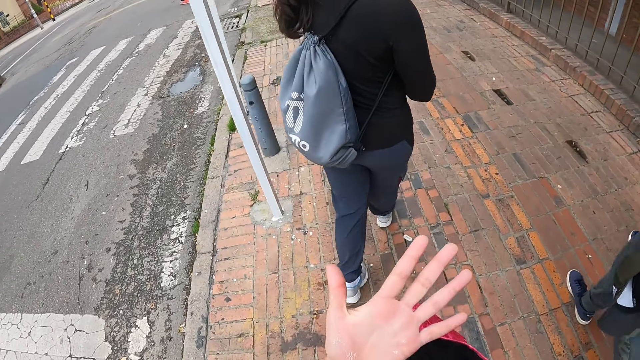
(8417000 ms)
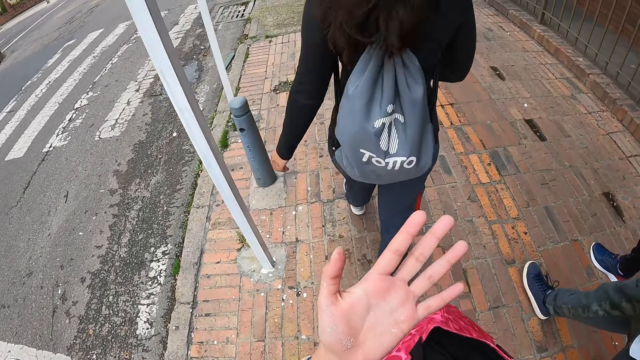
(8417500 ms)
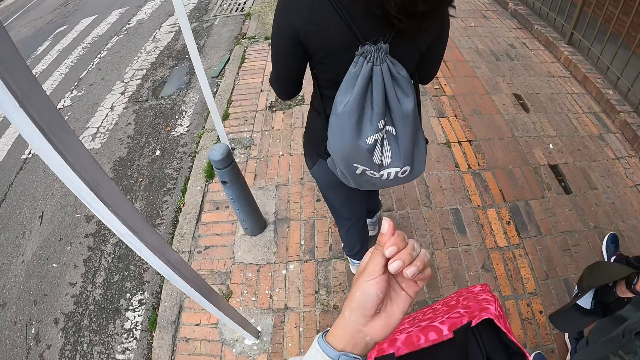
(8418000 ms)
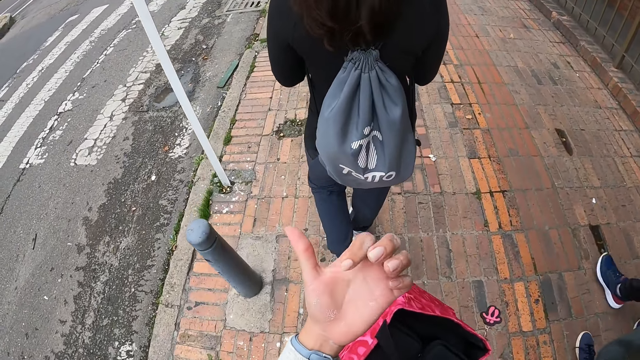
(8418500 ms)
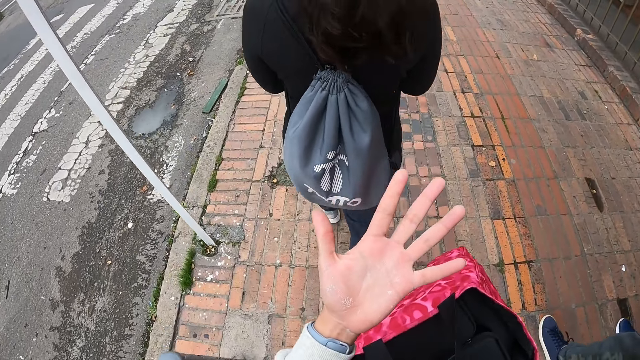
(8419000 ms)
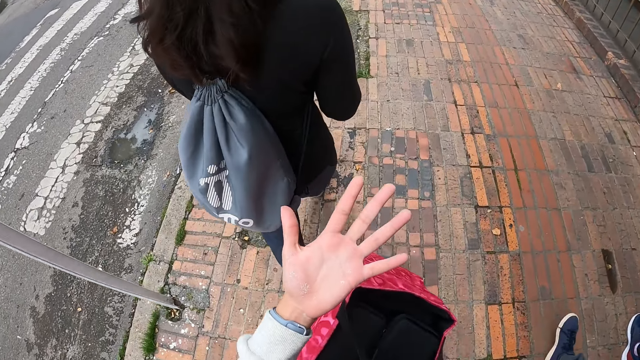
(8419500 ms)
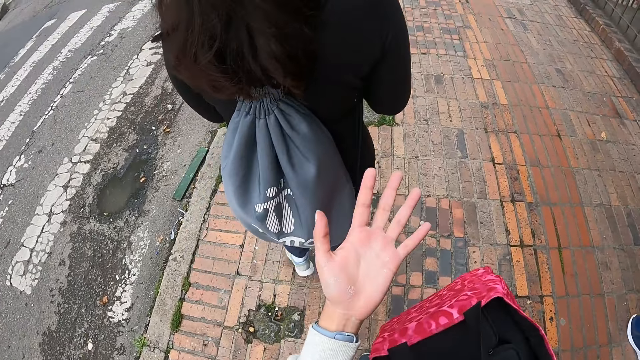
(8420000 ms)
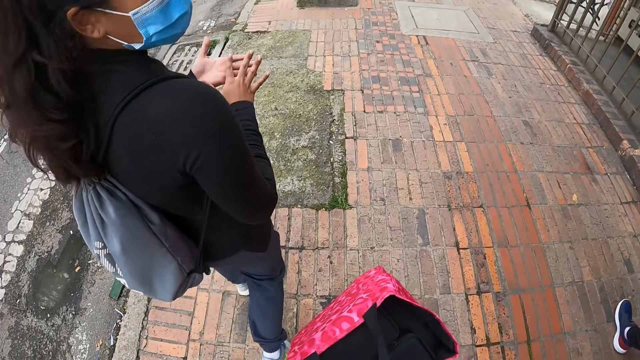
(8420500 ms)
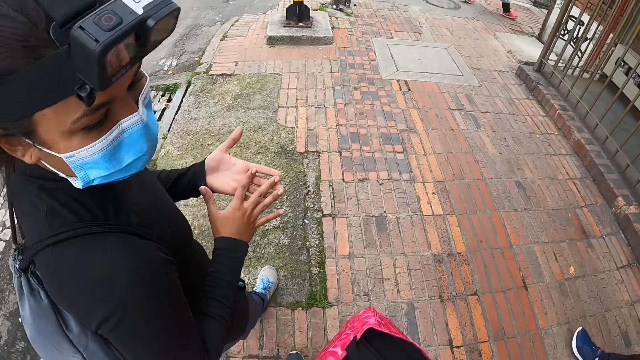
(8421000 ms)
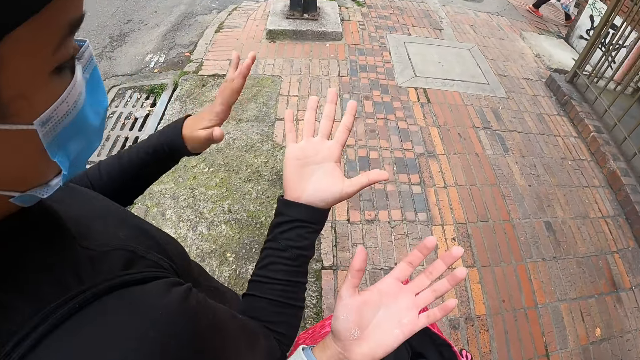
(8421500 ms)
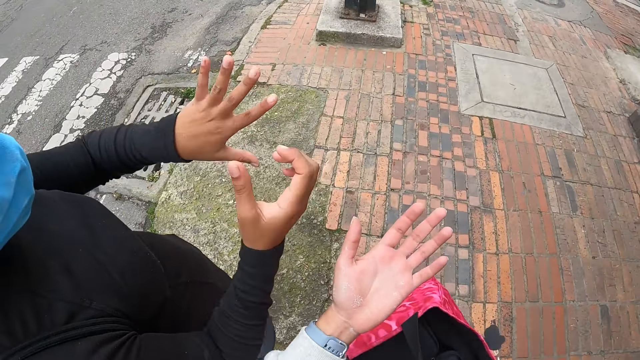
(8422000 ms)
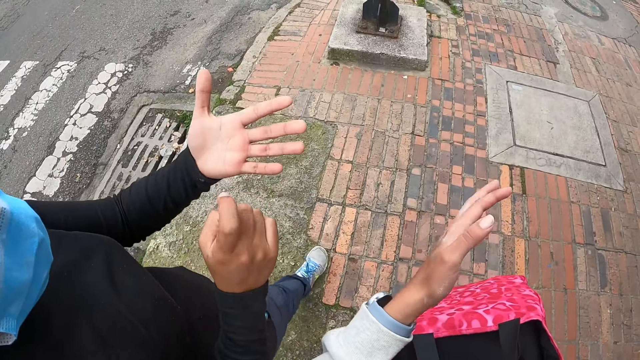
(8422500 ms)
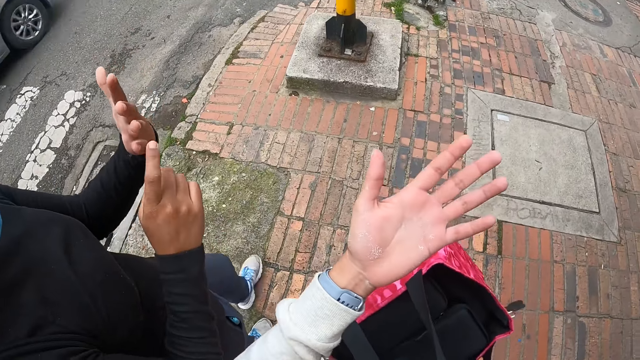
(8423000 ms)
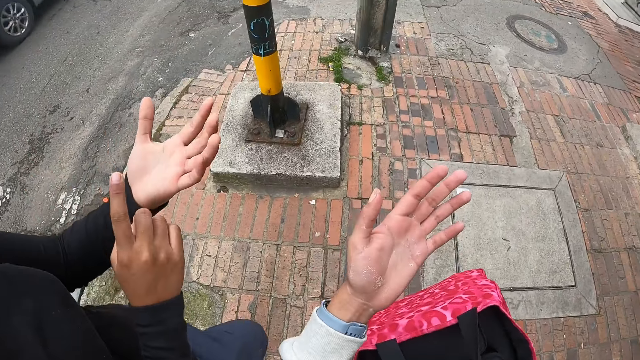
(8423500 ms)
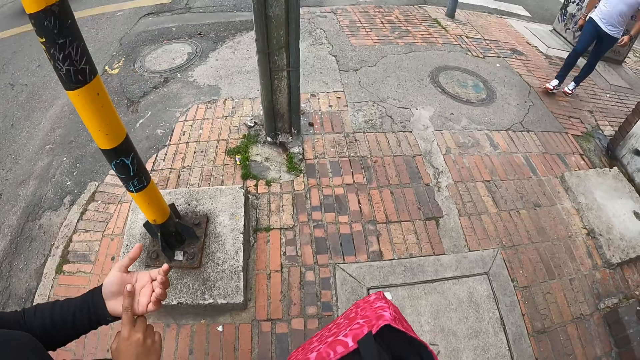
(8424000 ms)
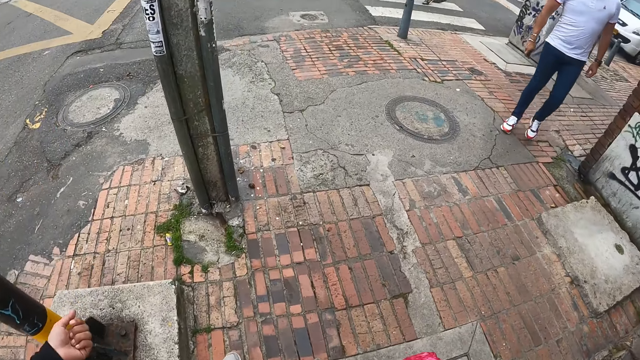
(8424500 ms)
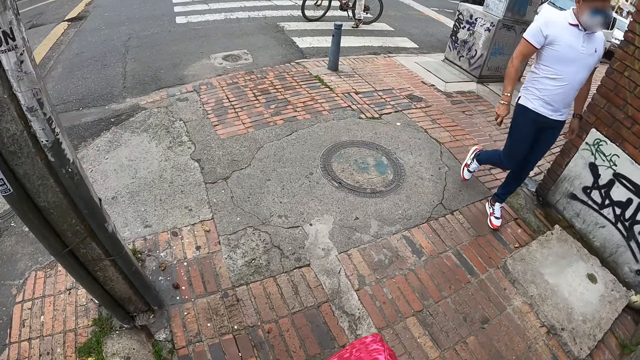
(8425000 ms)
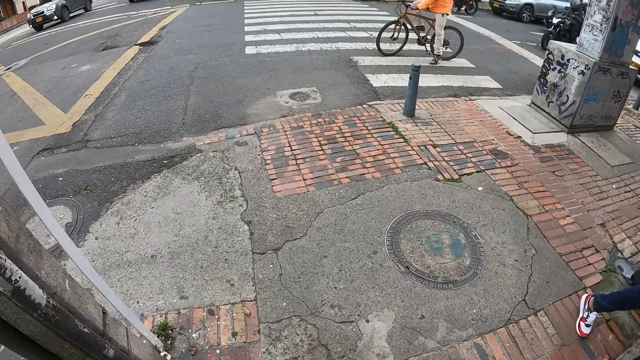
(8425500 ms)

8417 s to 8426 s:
The camera wearer looks on the palm. They interact with the woman. The woman shows off the palms.

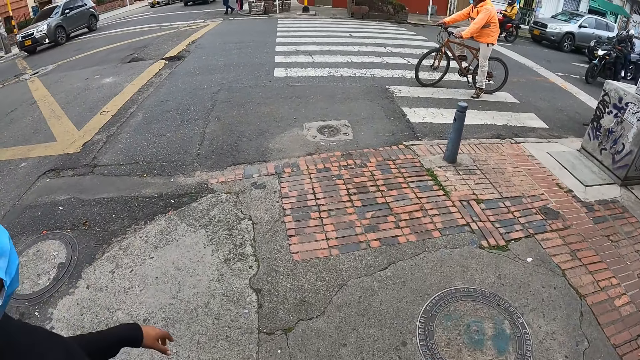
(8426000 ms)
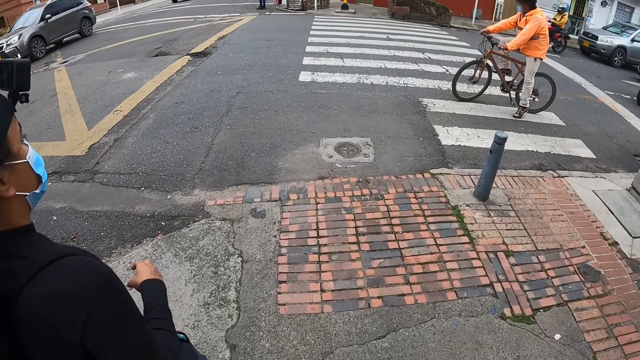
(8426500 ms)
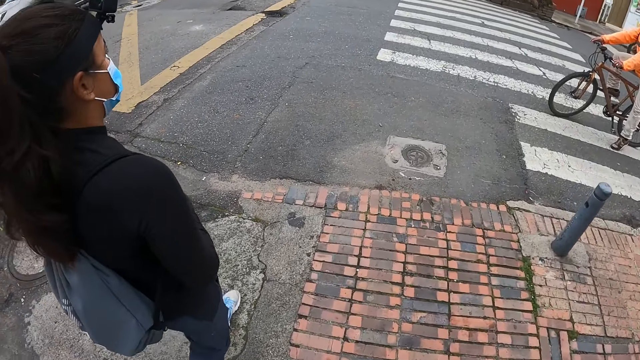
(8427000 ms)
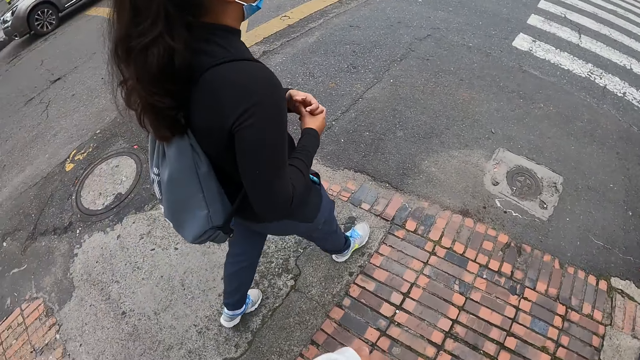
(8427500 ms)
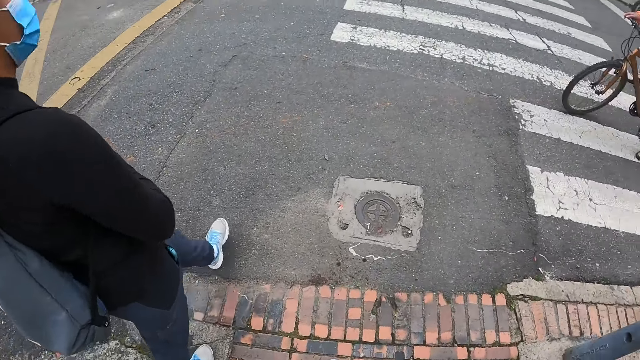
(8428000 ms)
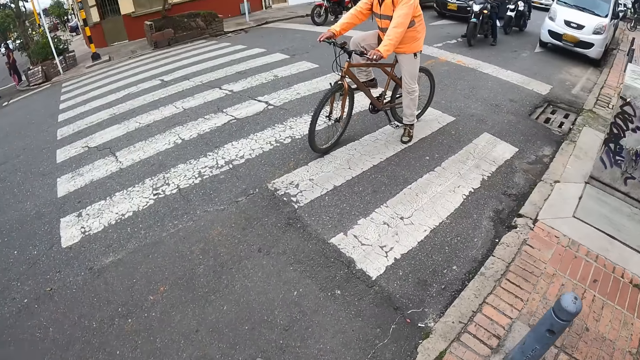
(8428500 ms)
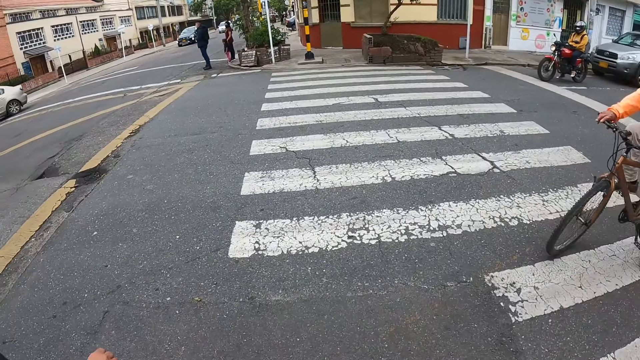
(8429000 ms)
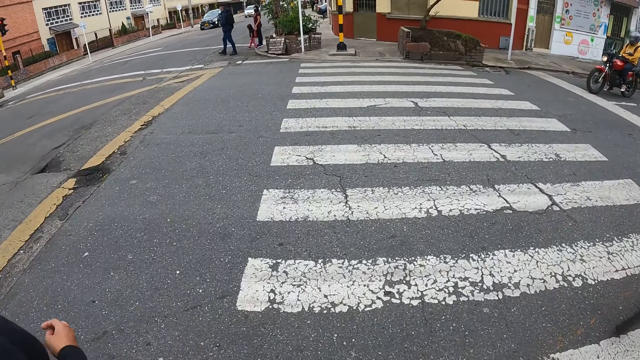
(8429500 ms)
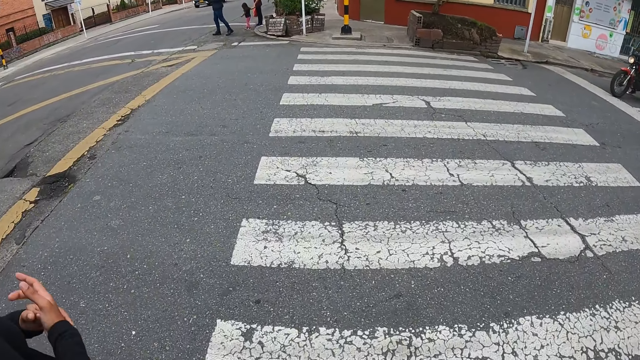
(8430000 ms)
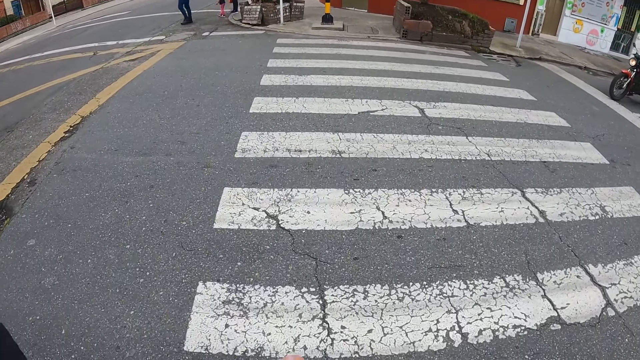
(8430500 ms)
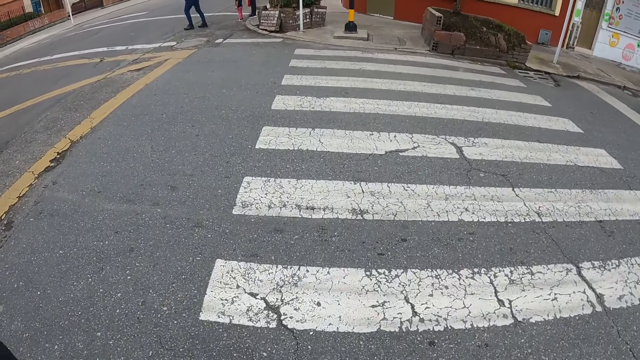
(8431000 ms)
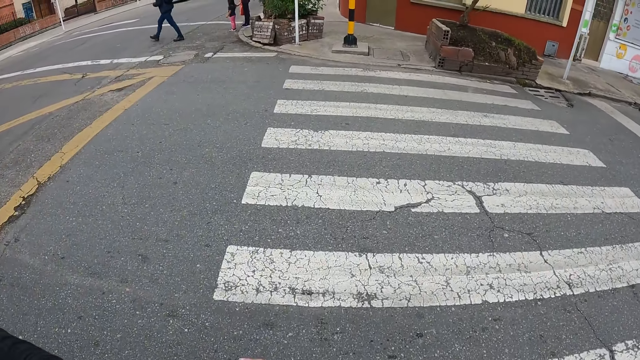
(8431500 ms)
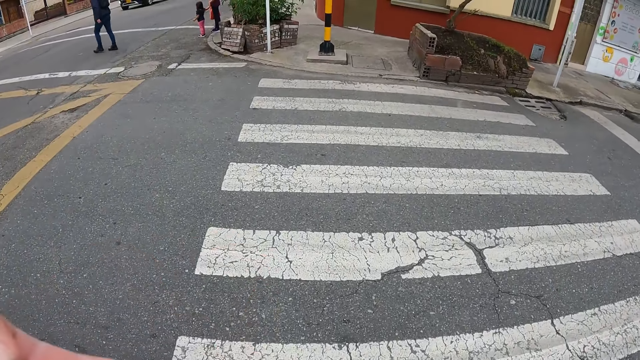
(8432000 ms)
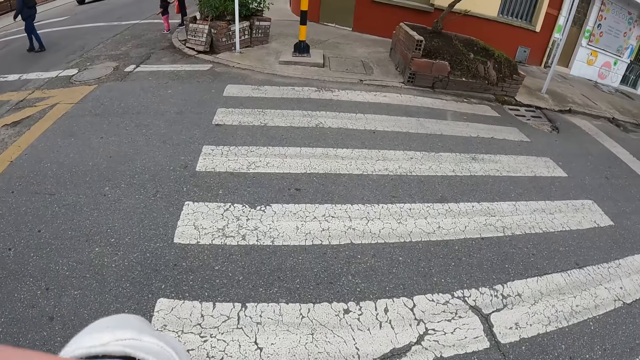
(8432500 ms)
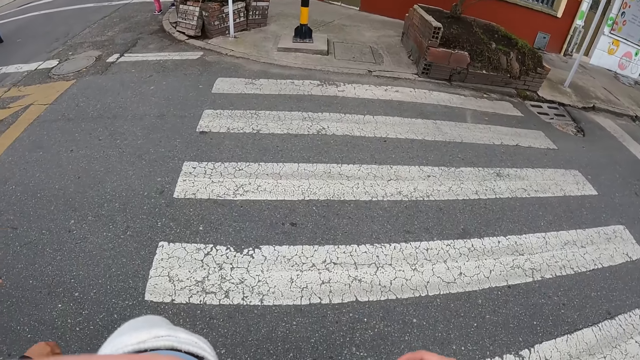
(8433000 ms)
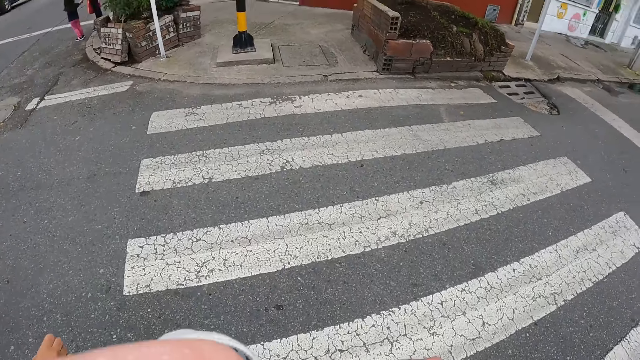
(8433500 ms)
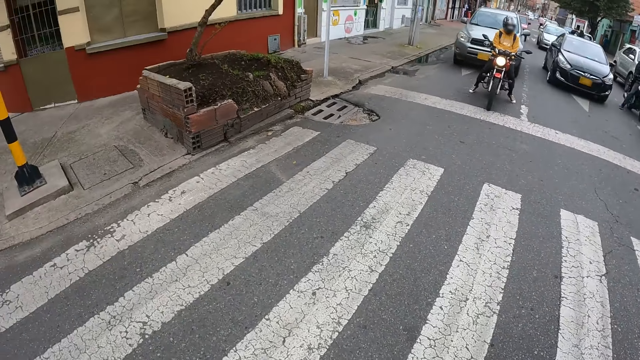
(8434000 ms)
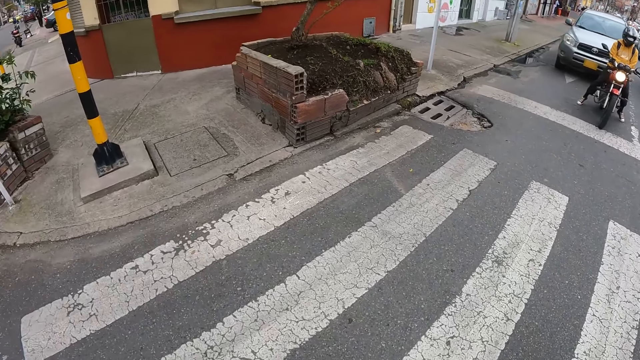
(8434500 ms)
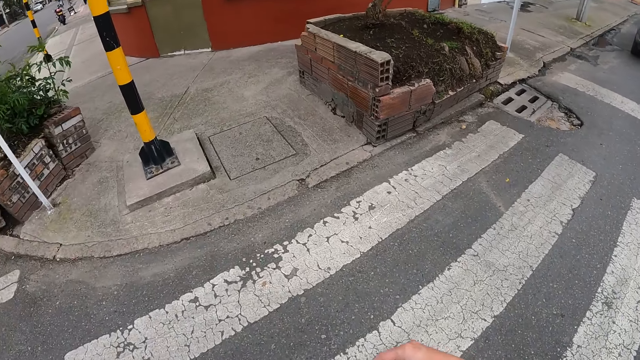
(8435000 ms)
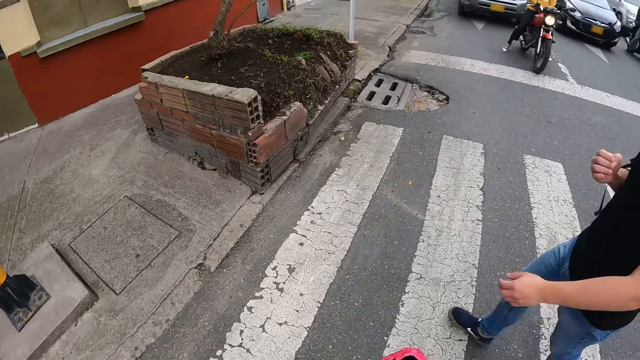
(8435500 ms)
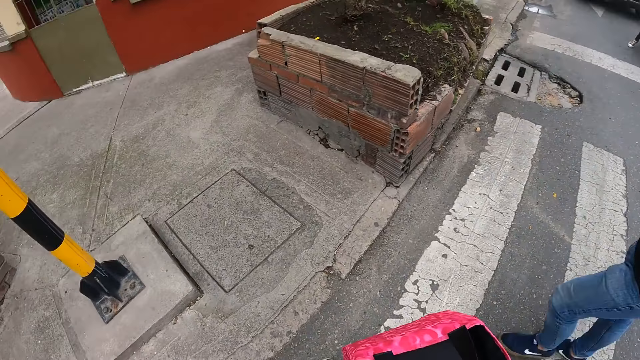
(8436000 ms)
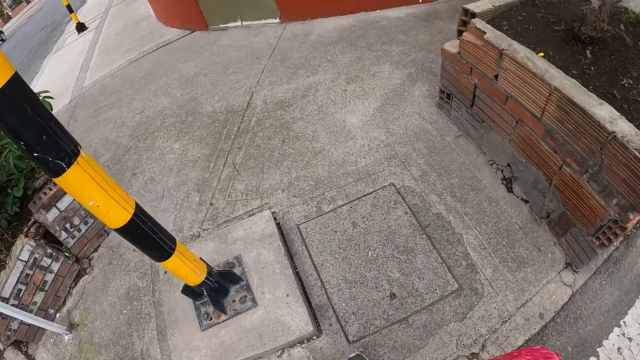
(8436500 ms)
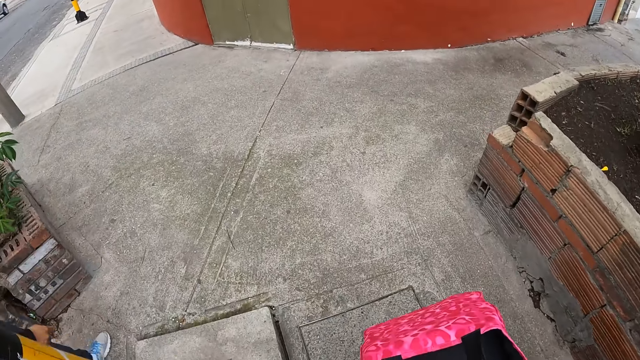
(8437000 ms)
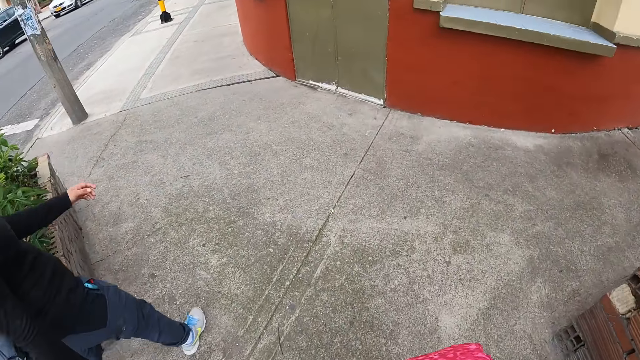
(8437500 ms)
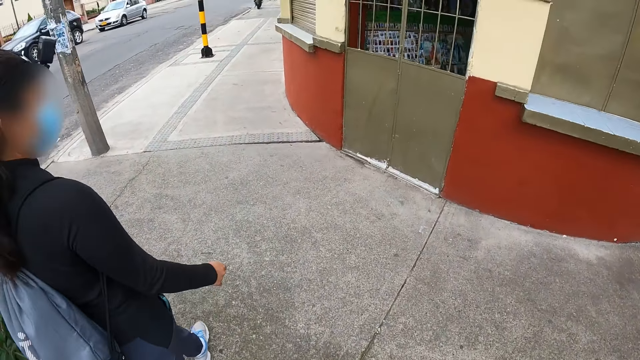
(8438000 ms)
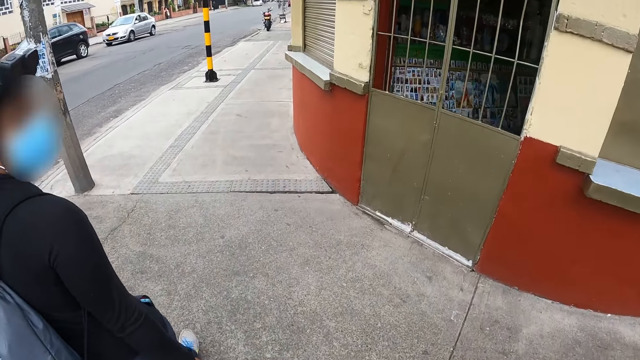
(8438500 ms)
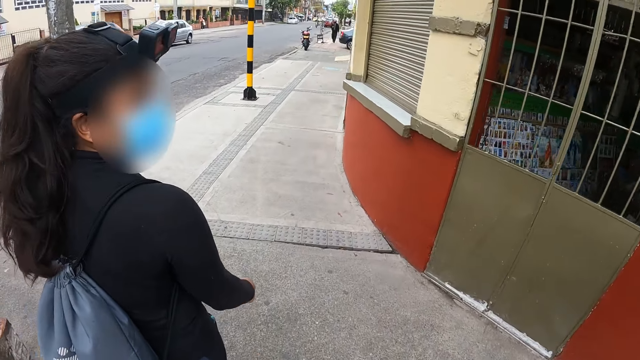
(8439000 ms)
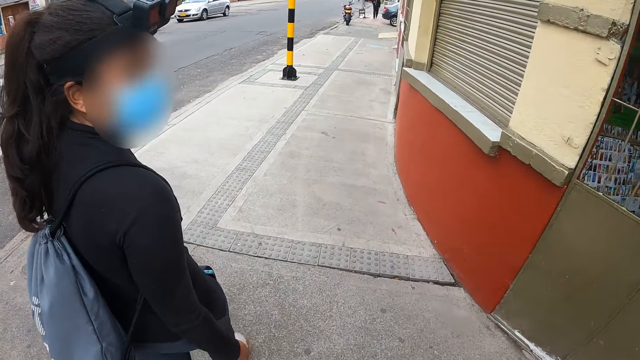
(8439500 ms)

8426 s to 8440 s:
The camera wearer crosses a road with the woman. A man walks with the camera wearer. The man walks on the street path.
